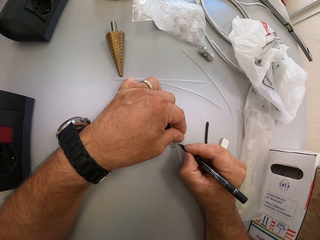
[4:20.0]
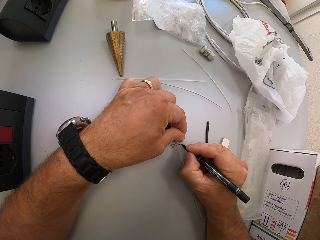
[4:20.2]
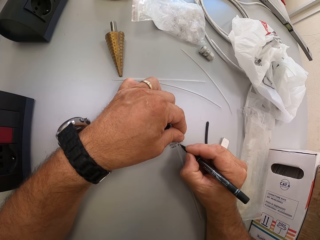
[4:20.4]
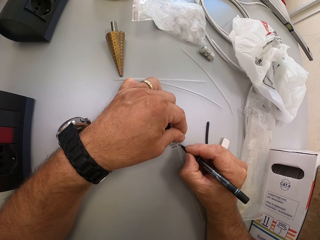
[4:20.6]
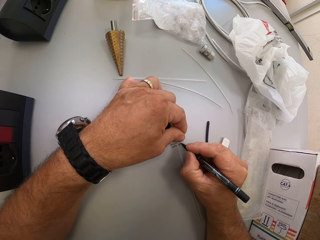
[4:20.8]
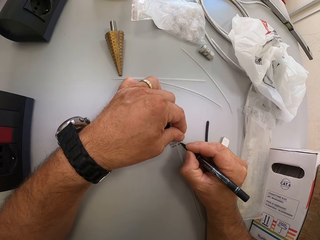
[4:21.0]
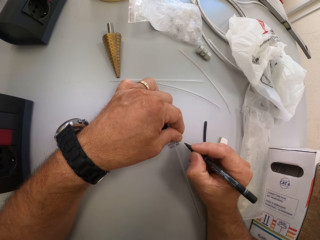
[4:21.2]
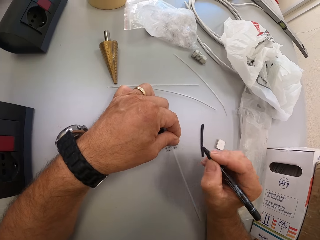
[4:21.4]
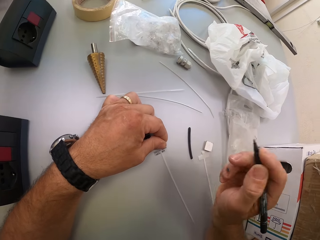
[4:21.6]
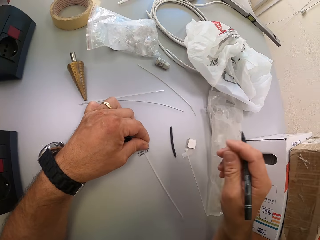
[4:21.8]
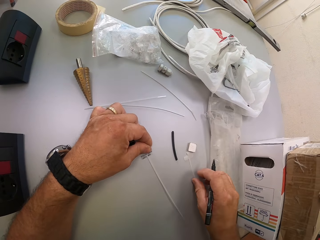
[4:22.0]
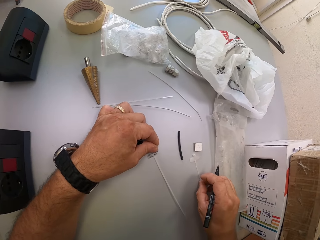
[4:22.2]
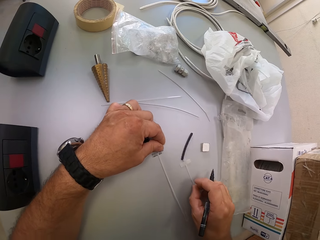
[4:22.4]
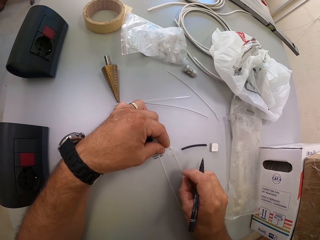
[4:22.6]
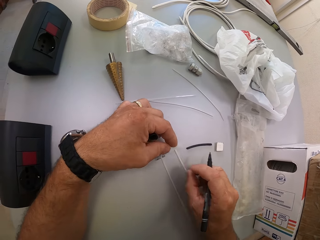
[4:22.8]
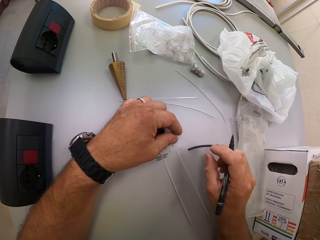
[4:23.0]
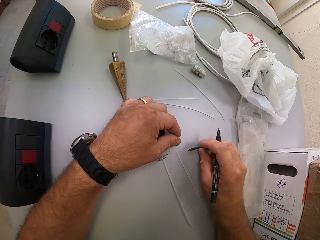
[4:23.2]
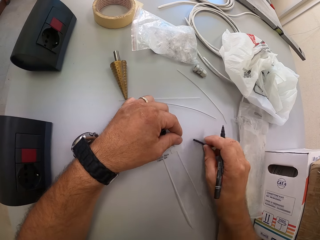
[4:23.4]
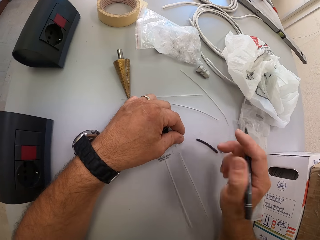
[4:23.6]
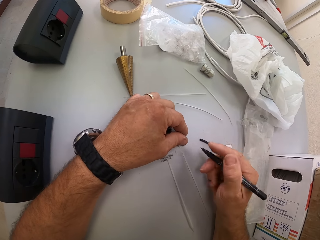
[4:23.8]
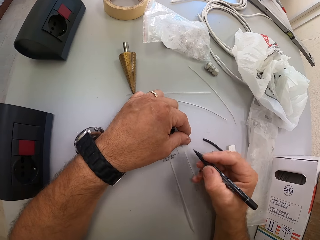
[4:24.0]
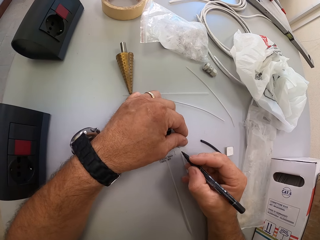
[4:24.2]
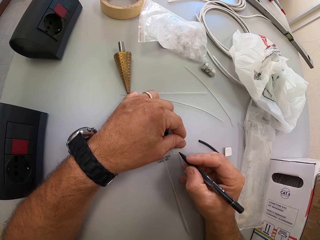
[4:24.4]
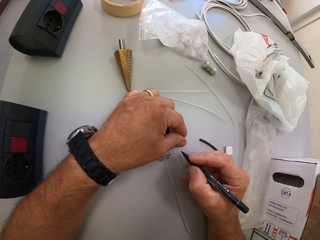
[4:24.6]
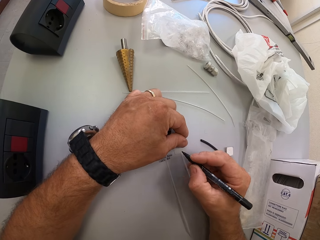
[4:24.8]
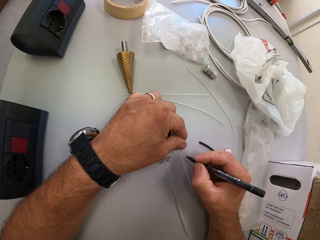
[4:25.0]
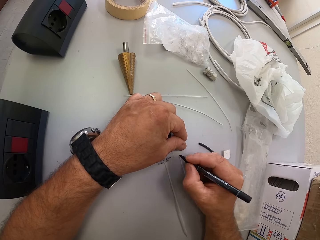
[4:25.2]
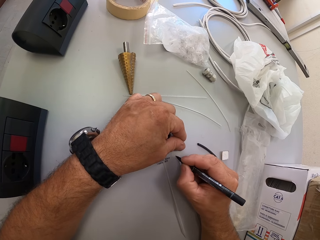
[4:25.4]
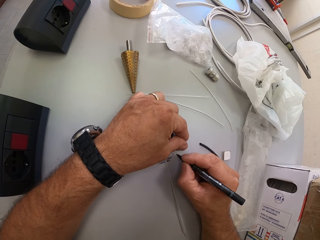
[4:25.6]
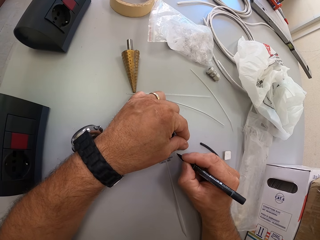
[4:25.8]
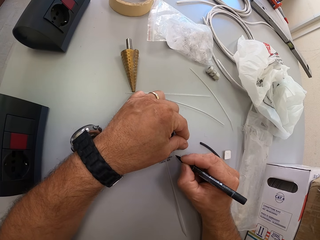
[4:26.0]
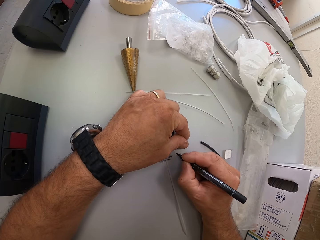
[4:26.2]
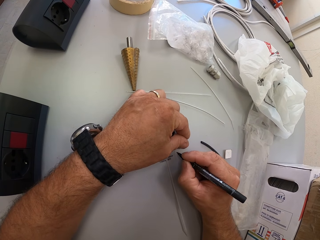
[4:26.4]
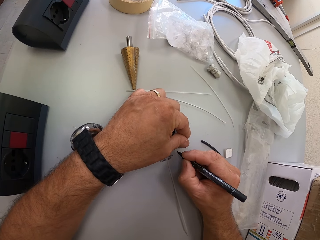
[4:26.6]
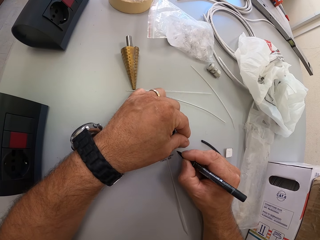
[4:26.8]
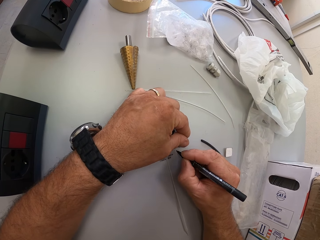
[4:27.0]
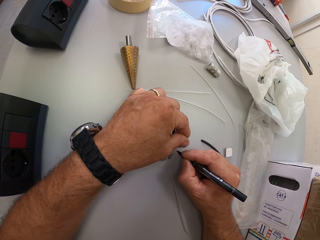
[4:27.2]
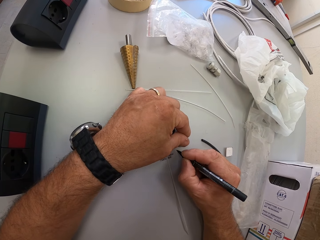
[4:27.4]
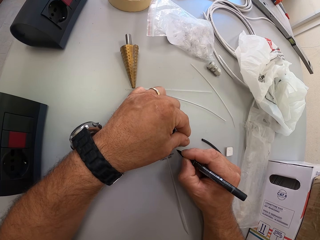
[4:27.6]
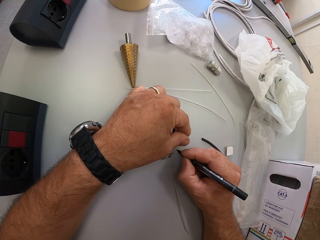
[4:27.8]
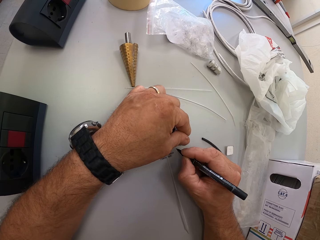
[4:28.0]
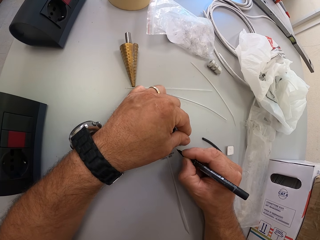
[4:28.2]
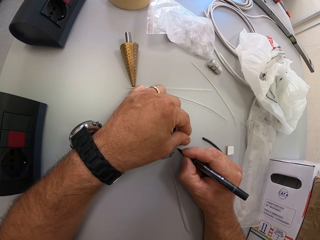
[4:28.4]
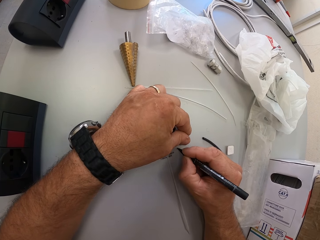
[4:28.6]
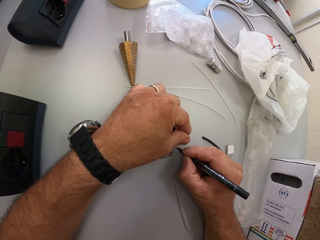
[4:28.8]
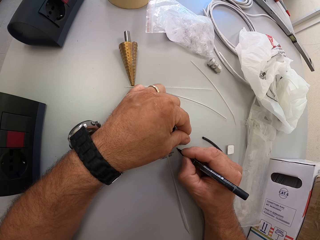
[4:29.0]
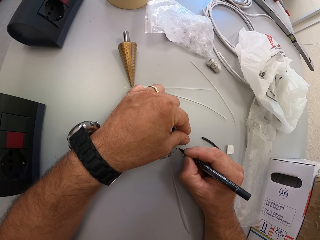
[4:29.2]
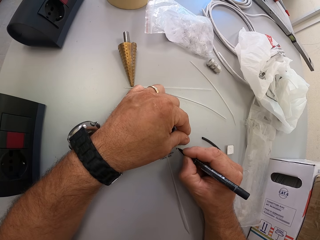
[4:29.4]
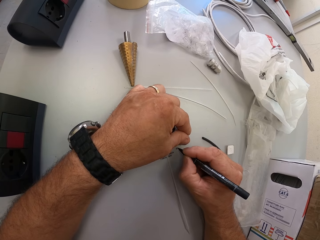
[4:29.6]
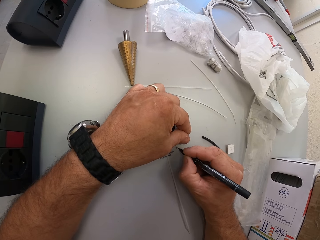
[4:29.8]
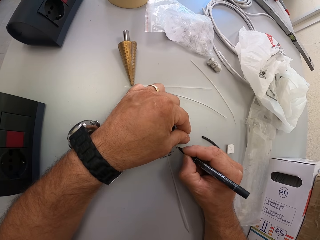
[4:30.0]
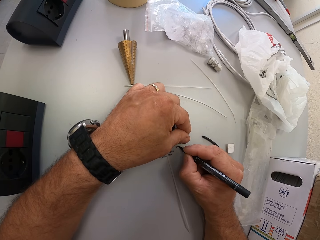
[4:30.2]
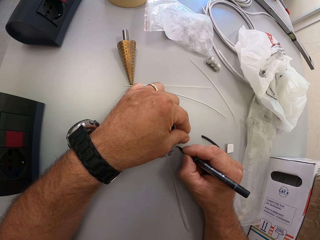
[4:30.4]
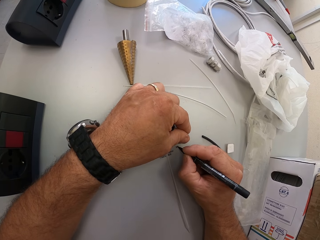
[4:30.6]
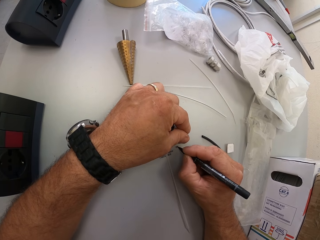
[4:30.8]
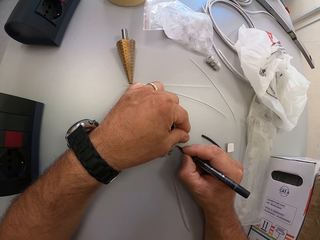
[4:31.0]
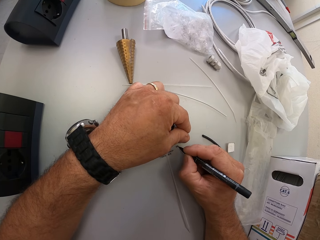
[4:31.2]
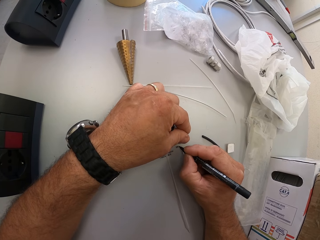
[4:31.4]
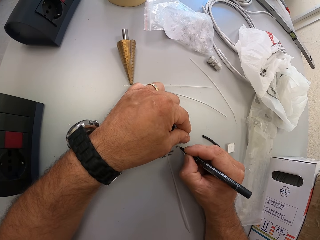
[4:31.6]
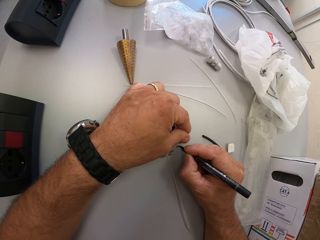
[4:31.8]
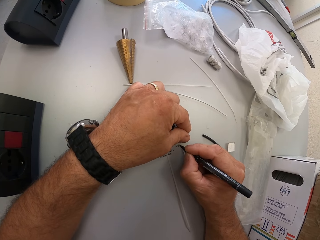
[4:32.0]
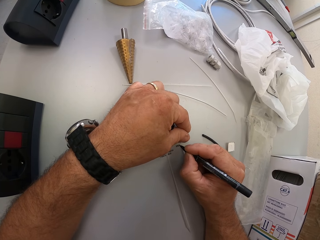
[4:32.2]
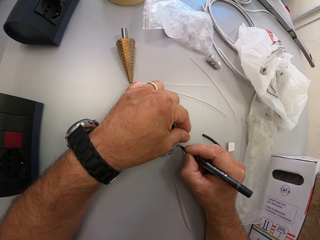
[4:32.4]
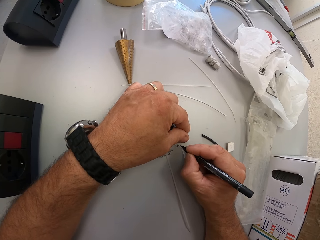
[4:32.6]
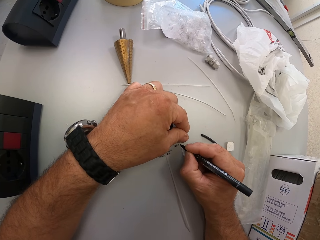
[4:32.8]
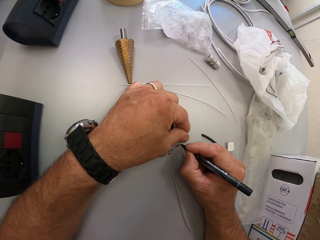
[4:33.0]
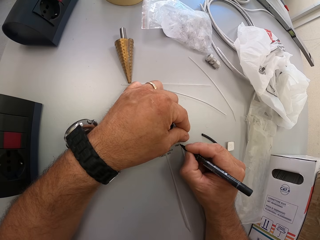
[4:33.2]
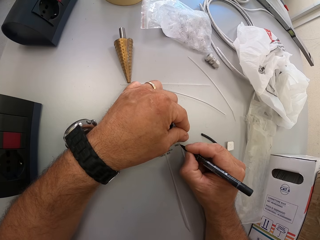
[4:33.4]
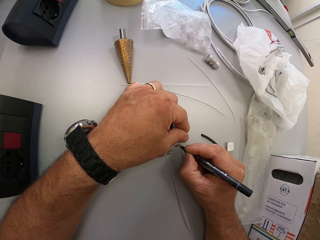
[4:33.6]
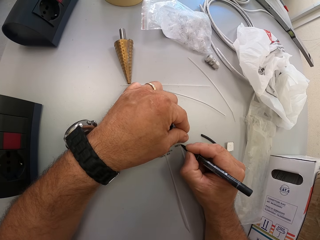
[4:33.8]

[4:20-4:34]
The camera wearer moves the second cable tie on the table. He moves the black rubber on the table with his right hand. He writes on the cable tie with his pen.

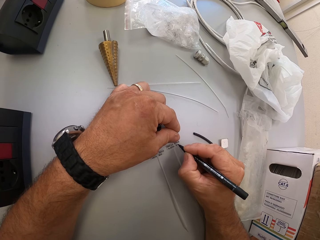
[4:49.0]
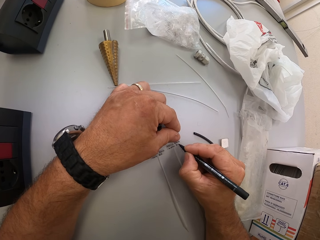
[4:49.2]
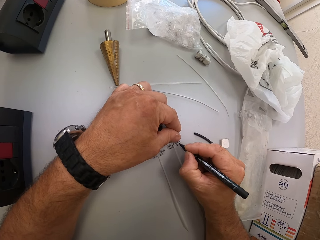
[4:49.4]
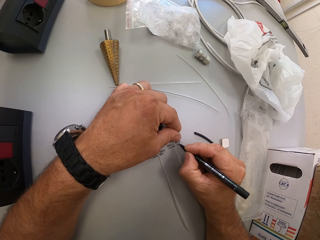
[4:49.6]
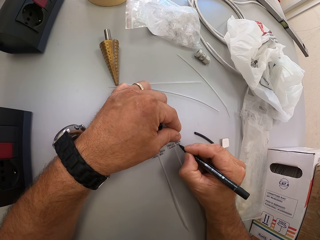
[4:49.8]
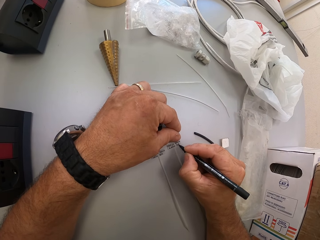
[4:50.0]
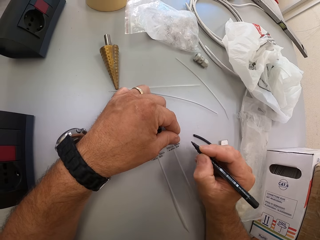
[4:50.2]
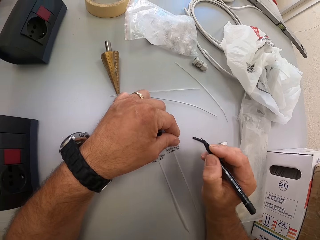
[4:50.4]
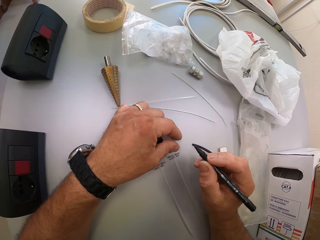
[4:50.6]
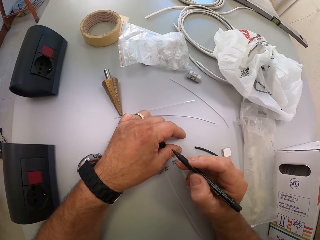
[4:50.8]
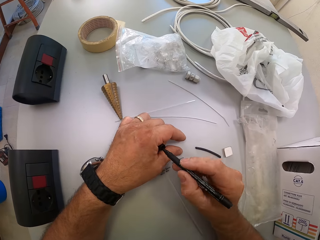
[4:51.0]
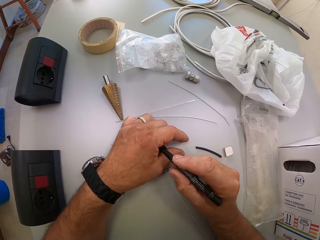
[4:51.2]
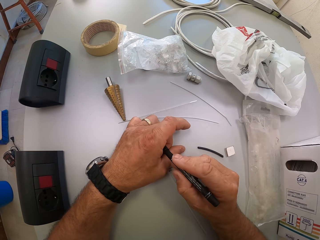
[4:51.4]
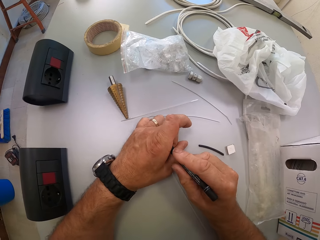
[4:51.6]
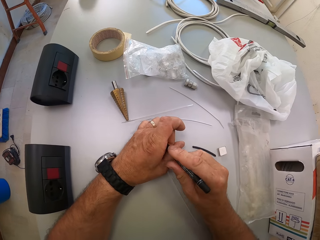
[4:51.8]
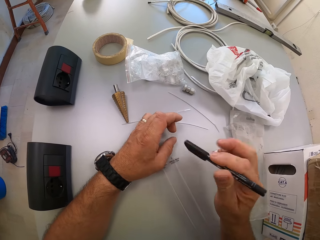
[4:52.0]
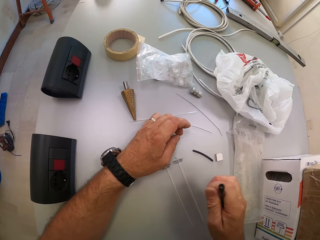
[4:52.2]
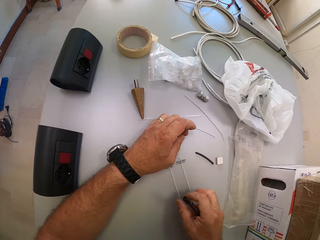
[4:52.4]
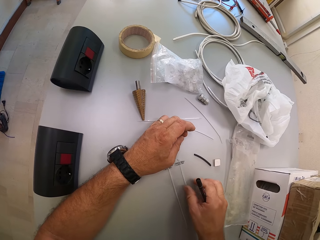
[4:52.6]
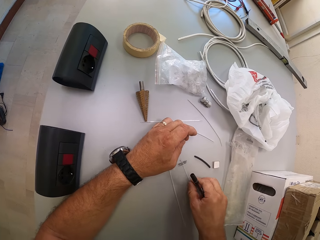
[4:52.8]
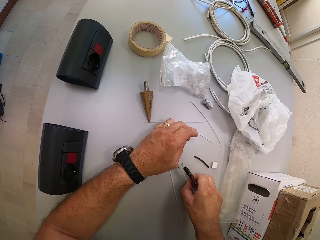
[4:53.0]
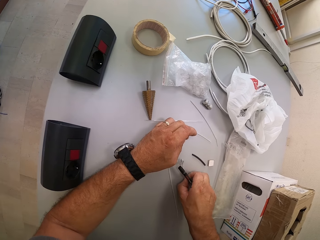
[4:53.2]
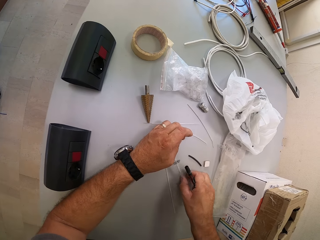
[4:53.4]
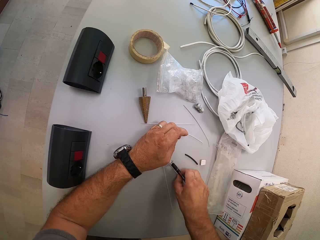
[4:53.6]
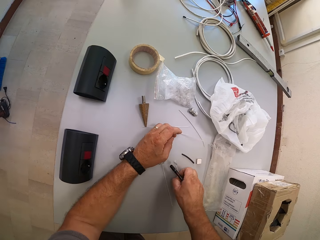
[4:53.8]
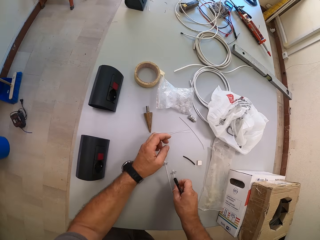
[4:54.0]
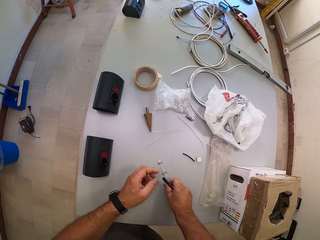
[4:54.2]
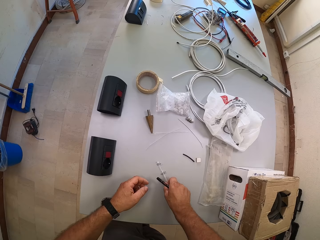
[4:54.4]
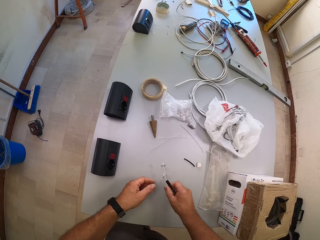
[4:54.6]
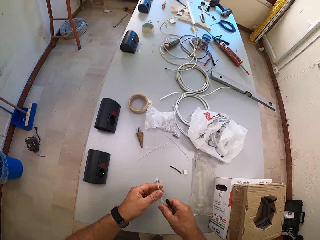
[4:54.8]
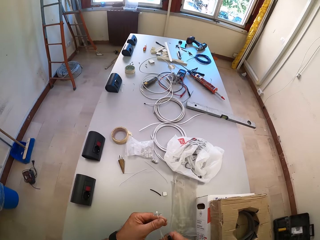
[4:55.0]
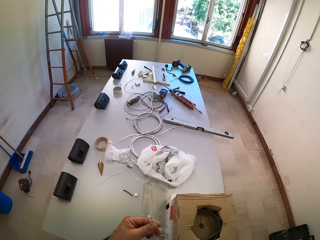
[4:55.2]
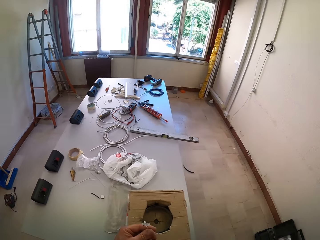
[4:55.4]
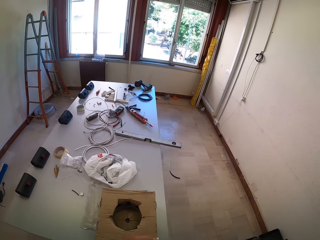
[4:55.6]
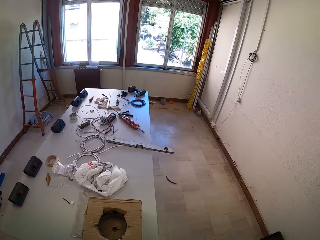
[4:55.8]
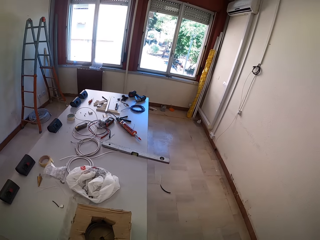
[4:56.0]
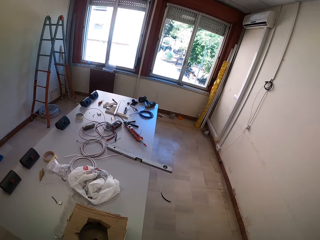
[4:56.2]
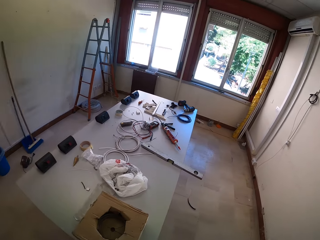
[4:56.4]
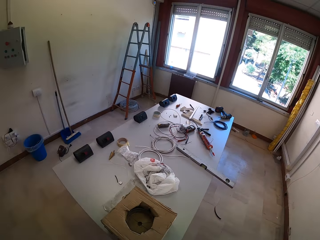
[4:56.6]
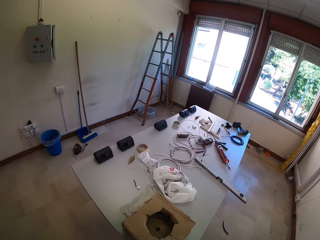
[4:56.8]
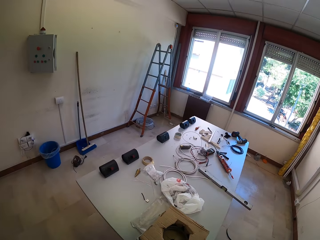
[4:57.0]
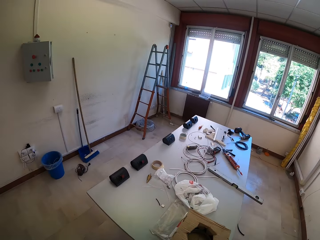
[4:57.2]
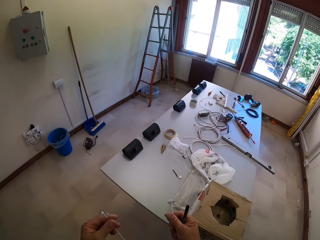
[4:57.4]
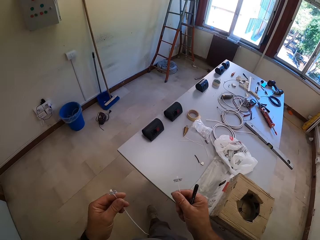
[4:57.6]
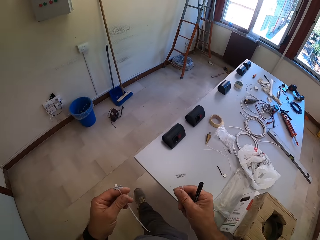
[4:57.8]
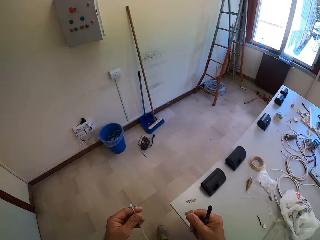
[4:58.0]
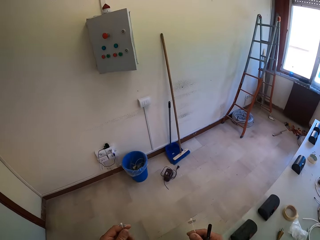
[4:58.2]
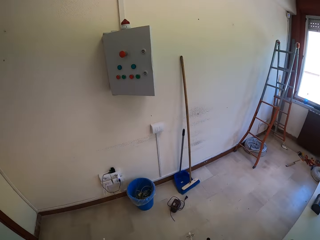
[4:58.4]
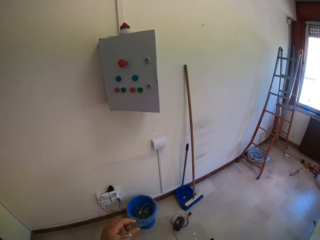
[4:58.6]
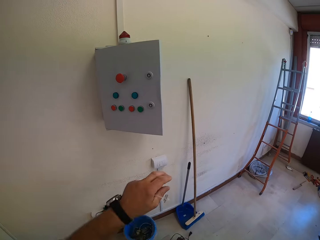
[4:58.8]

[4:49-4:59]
The camera wearer returns the pen into its cover. They pick up two cable ties or zip ties from the table. They put a zip tie on the table. They take a zip tie. They move towards a circuit box.
